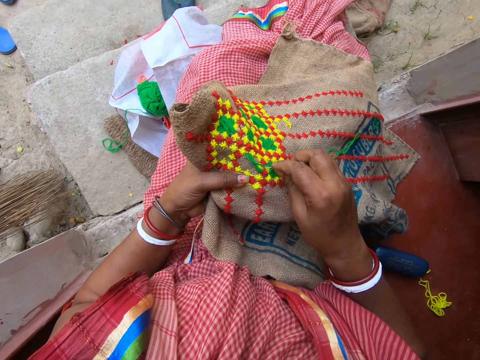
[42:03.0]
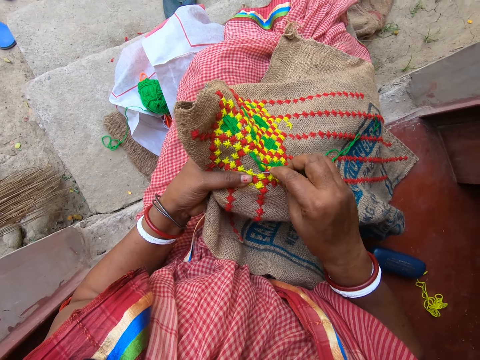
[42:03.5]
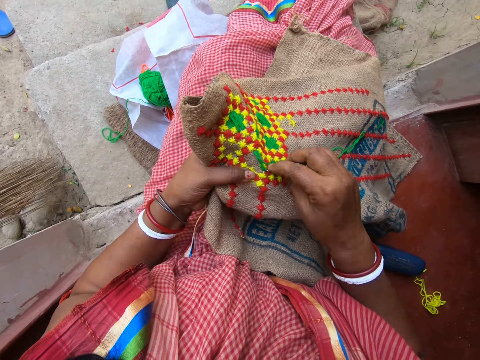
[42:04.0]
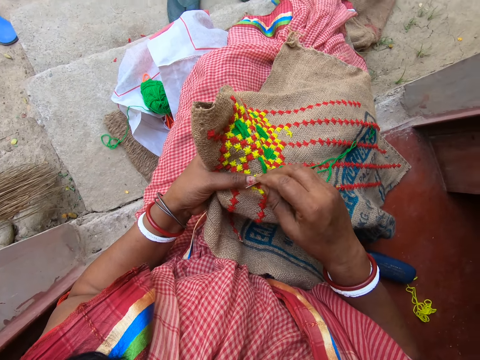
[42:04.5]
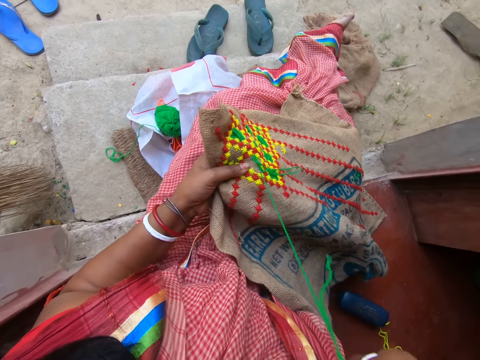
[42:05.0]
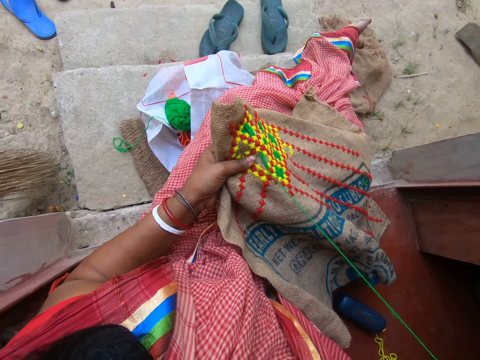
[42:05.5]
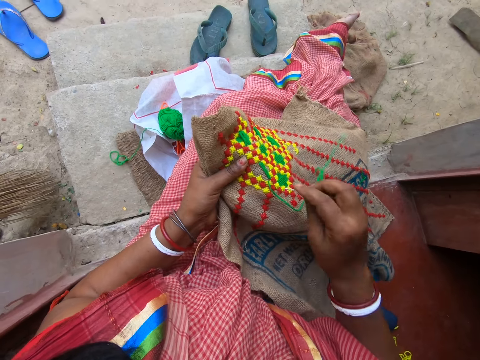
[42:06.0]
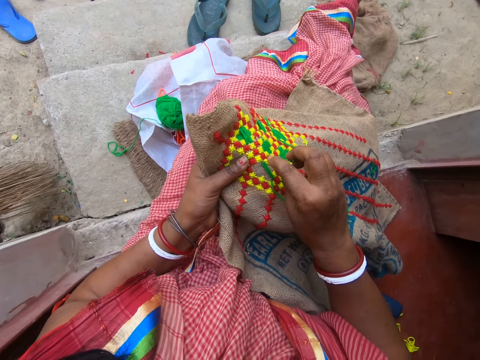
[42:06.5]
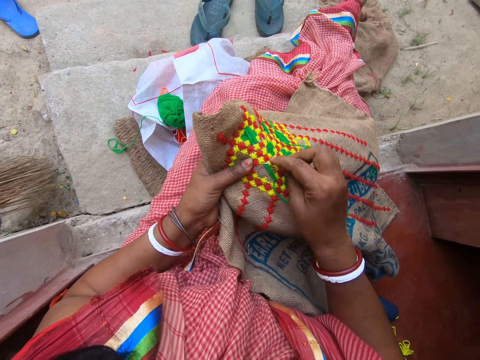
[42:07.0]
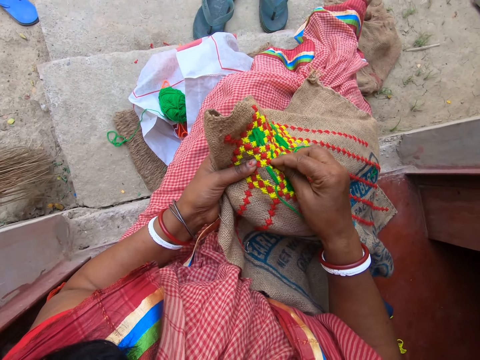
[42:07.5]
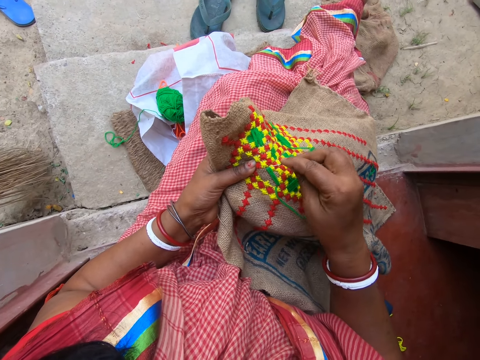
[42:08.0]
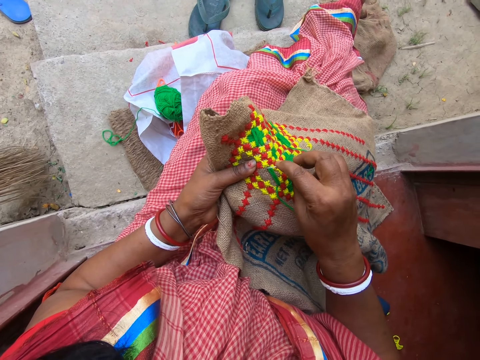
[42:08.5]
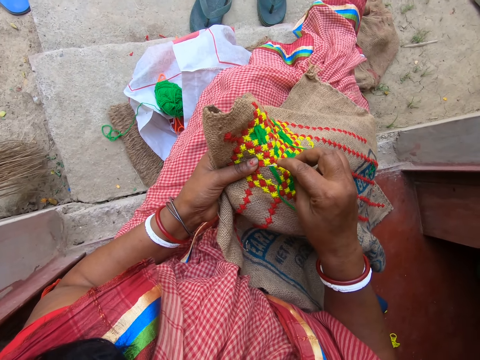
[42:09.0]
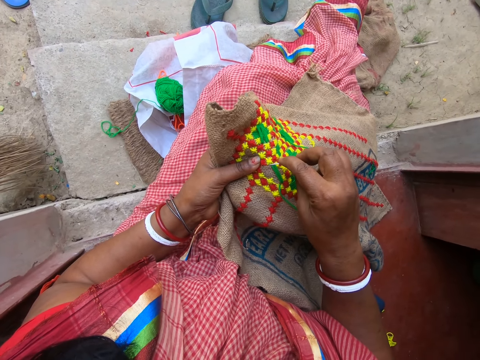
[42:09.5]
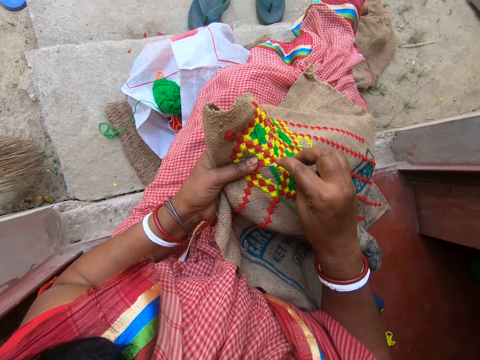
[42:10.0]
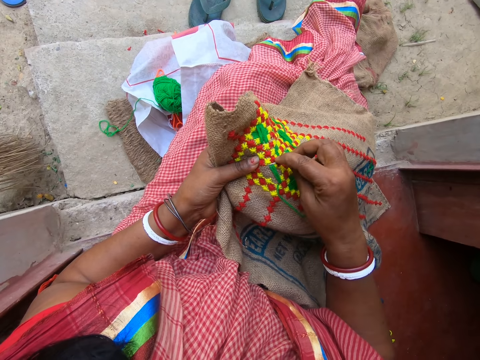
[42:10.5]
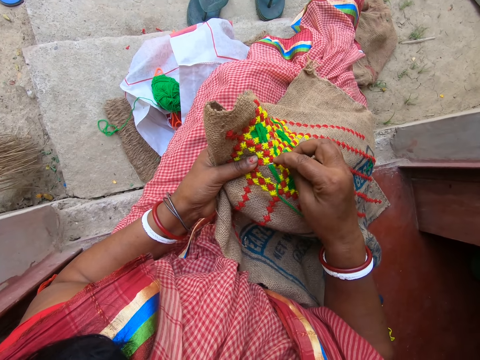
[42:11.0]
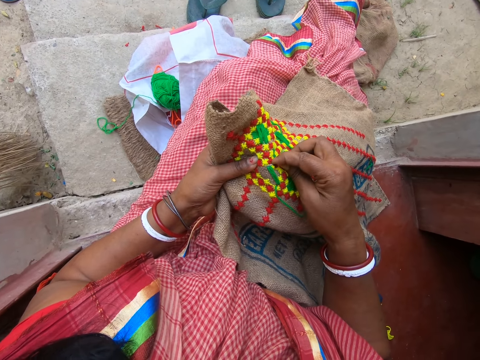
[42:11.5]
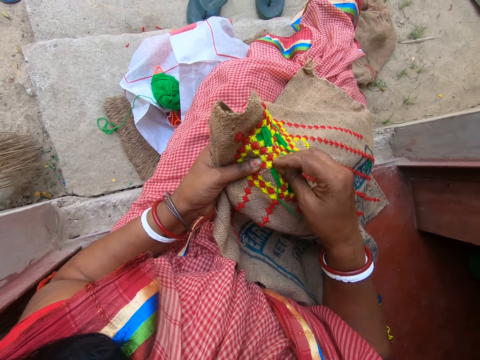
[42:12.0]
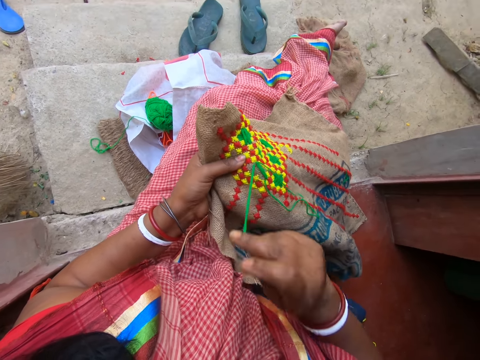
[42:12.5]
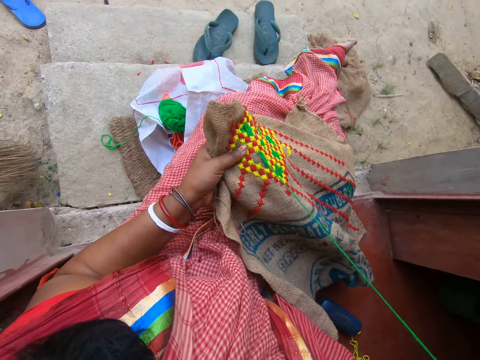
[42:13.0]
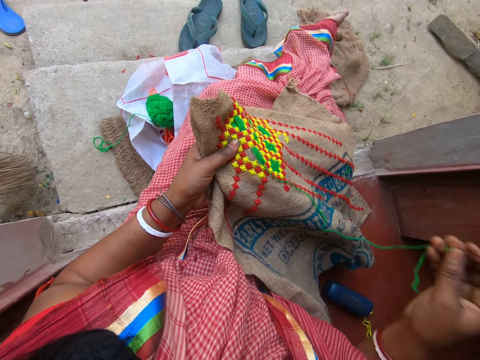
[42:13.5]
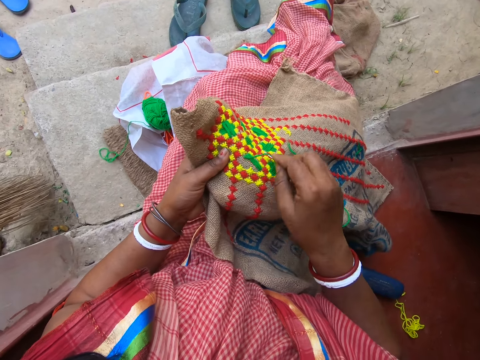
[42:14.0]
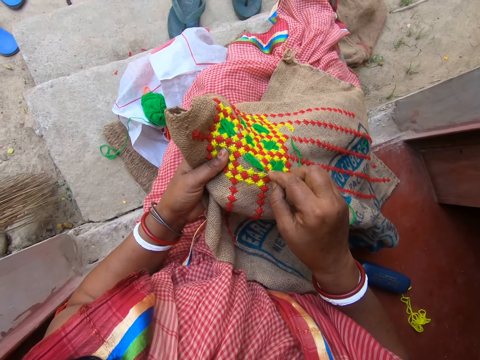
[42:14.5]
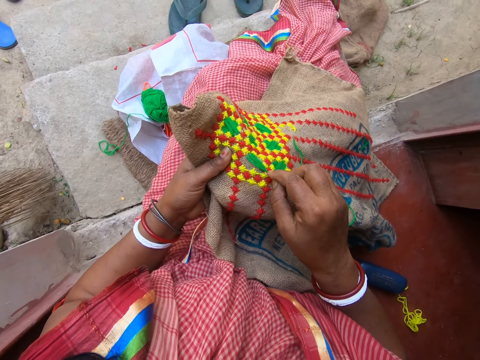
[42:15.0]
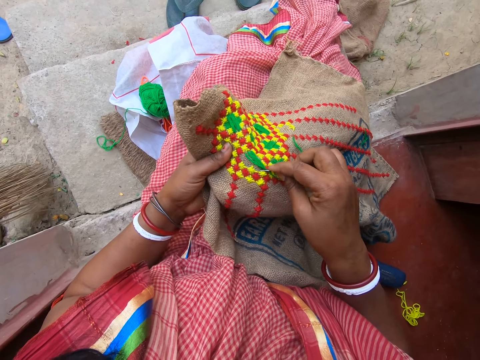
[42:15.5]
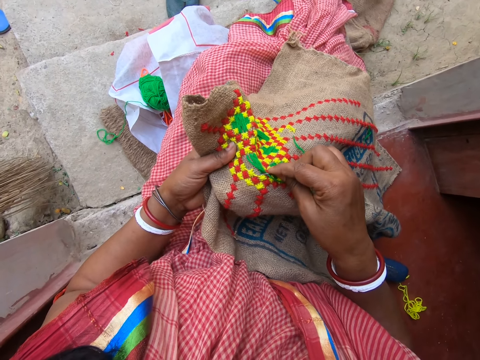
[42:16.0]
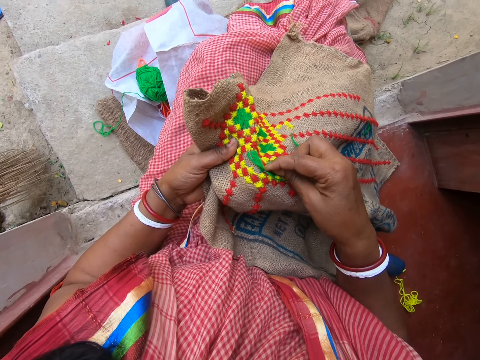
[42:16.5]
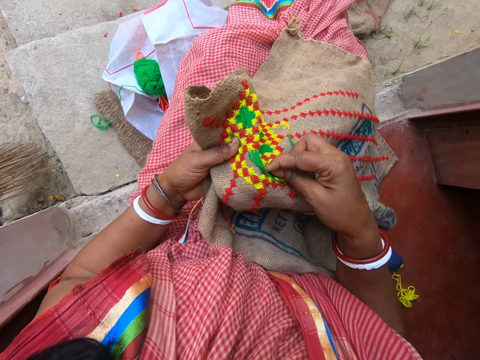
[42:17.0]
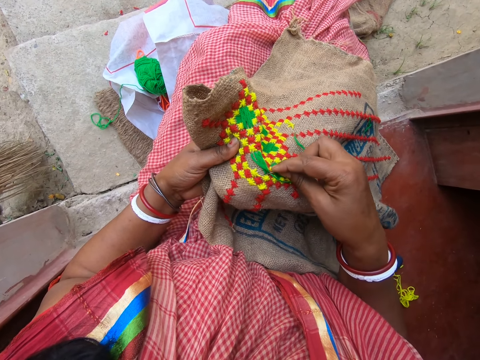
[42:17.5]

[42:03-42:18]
The camera wearer stitches. They pull the thread. They stitch. They pull the thread.

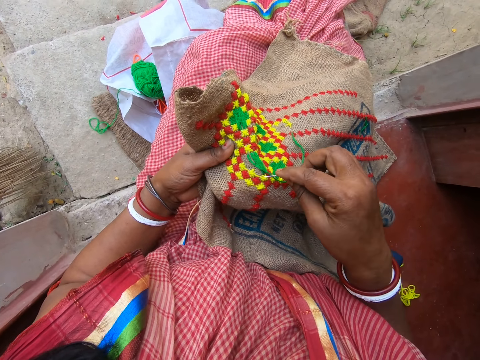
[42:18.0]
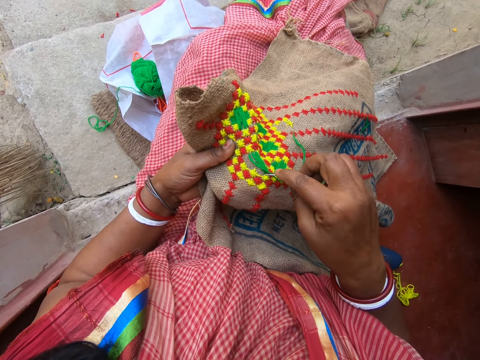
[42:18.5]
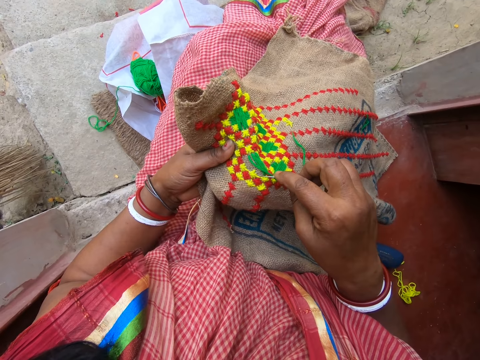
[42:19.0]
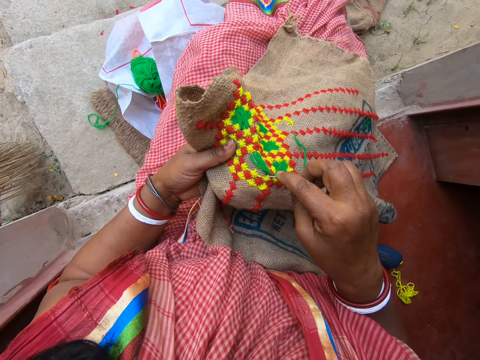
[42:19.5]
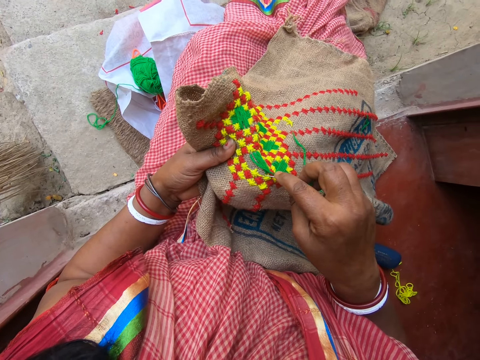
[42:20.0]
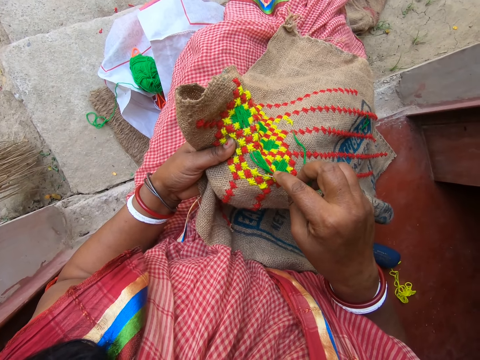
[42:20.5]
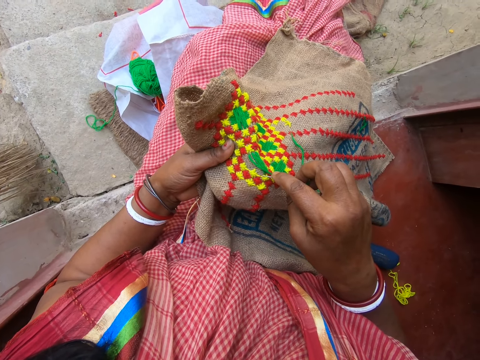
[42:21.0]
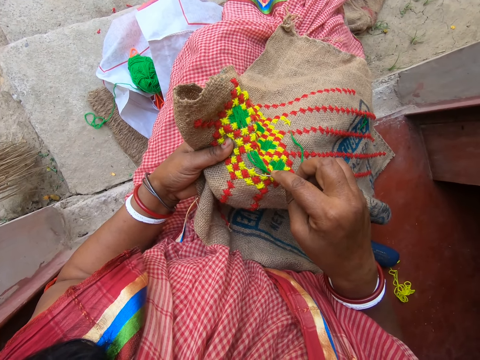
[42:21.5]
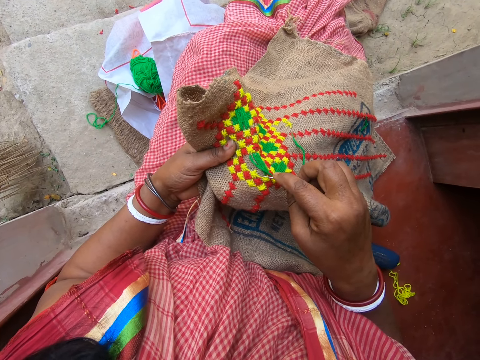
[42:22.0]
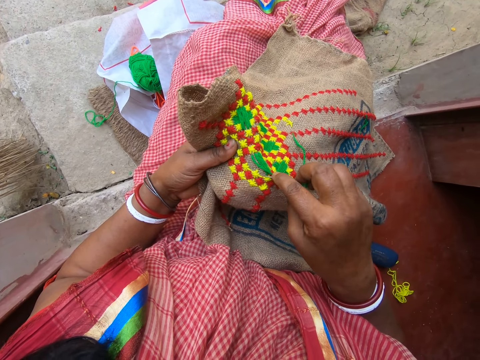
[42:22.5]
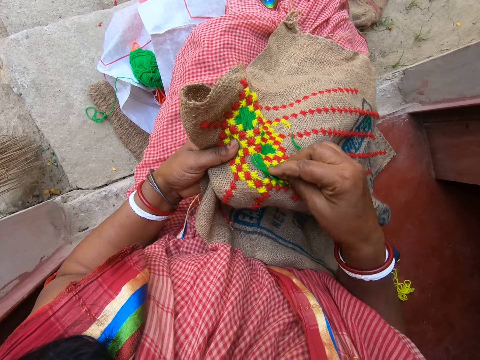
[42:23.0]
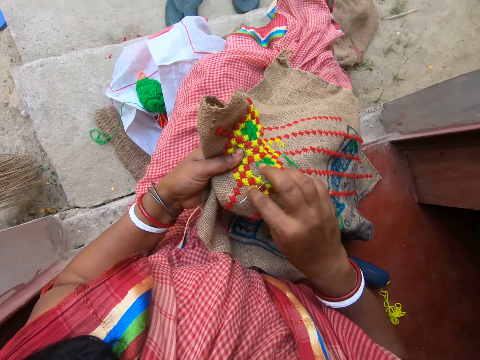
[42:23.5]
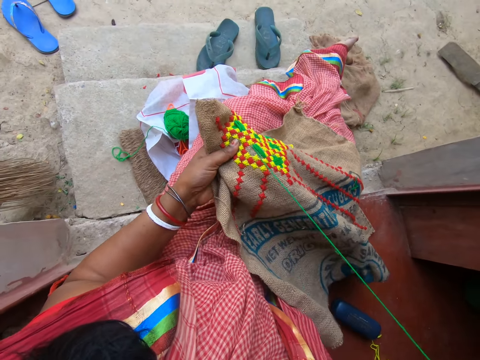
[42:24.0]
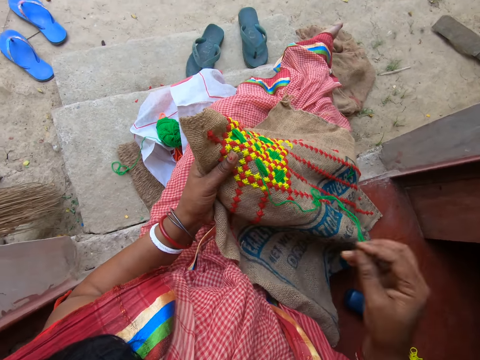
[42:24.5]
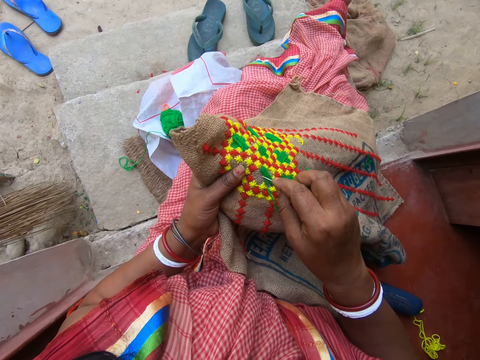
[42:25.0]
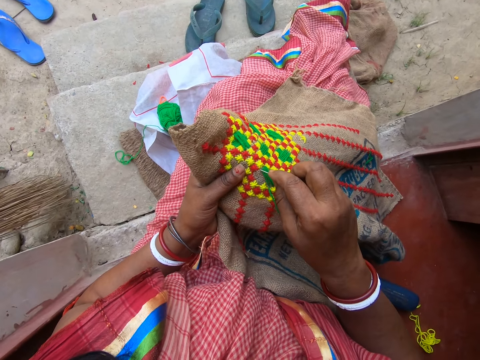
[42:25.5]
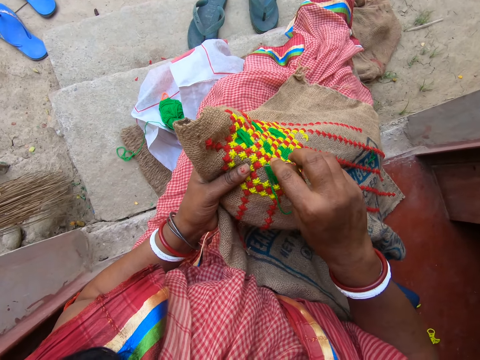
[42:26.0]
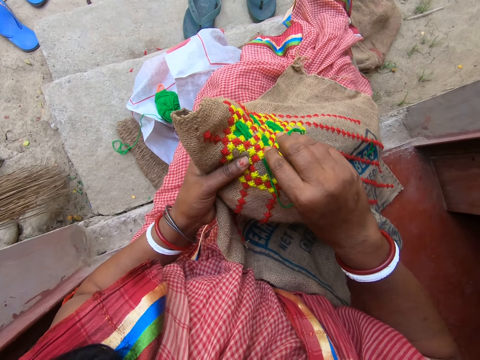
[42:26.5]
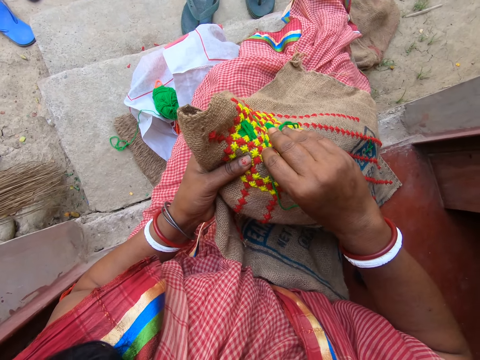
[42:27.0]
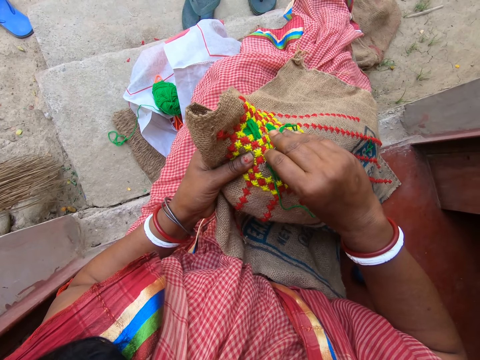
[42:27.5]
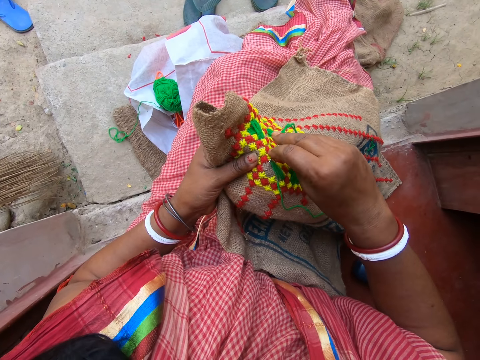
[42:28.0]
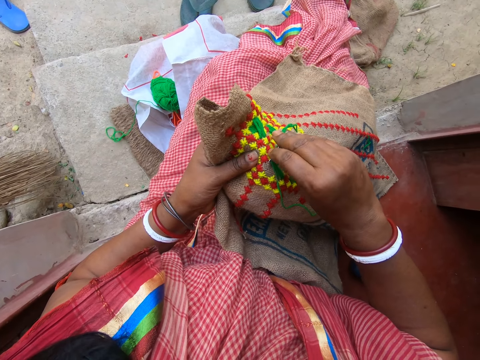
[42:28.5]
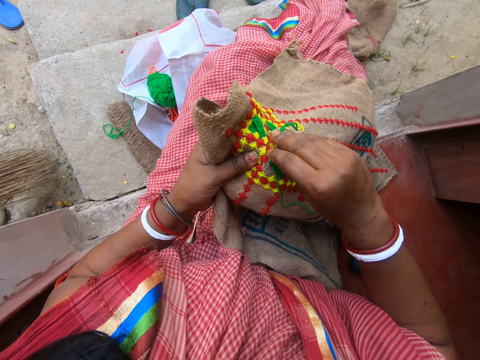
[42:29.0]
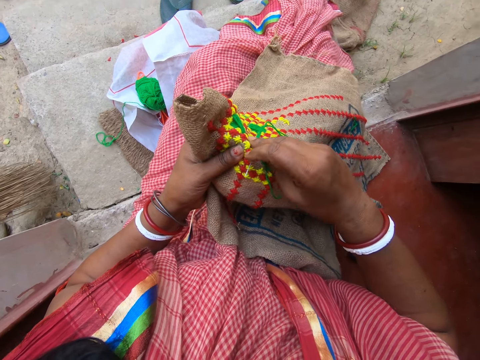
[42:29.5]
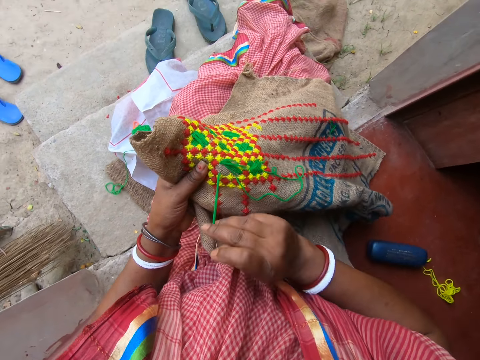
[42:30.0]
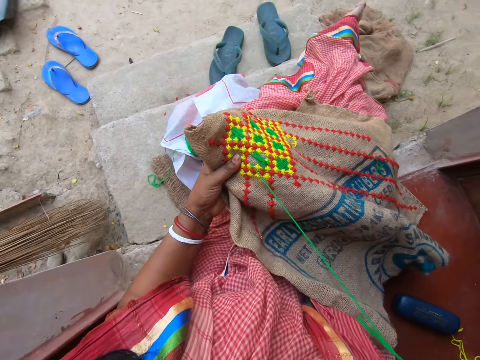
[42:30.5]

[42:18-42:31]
The camera wearer stitches. They pull the thread. They stitch. They pull the thread.
